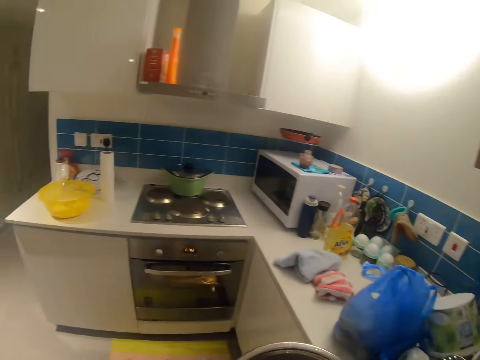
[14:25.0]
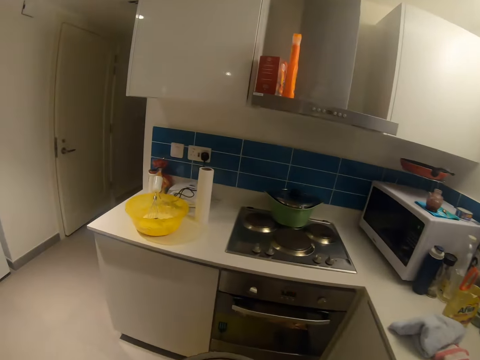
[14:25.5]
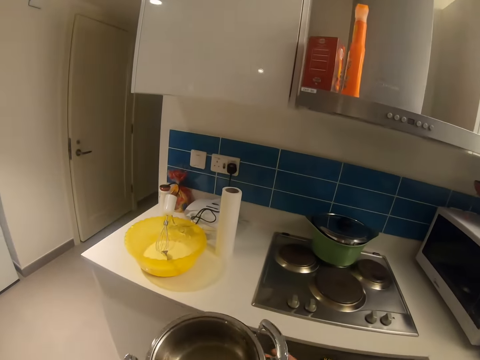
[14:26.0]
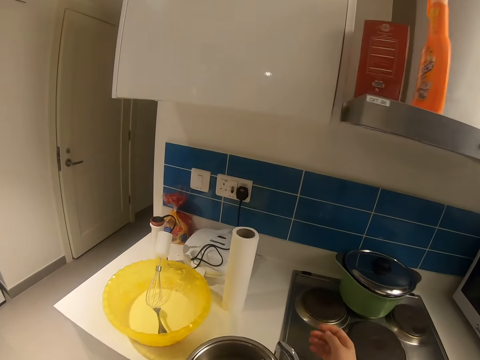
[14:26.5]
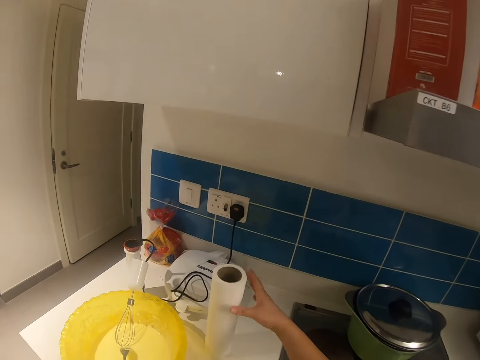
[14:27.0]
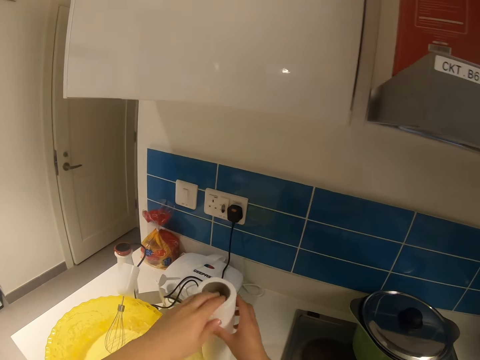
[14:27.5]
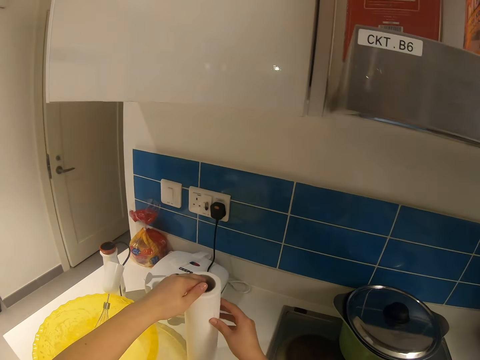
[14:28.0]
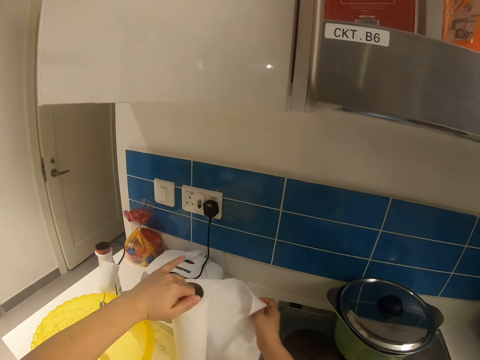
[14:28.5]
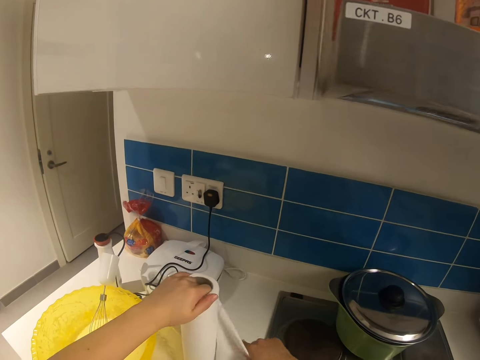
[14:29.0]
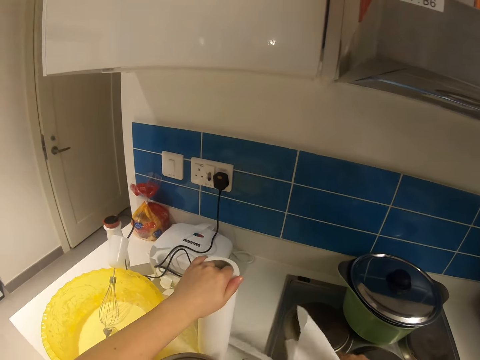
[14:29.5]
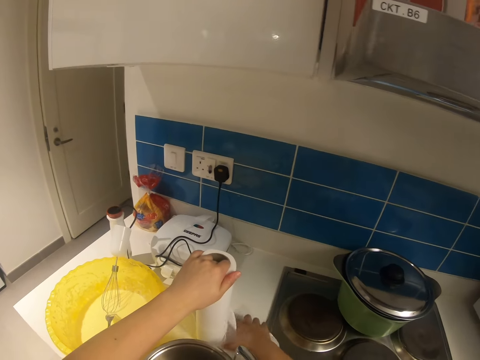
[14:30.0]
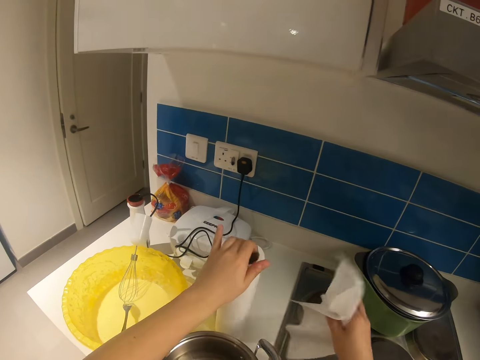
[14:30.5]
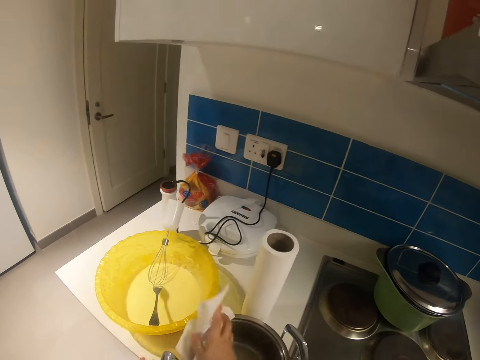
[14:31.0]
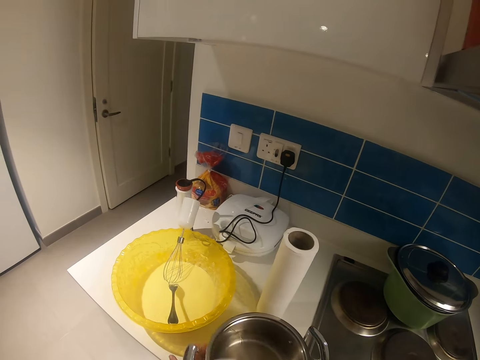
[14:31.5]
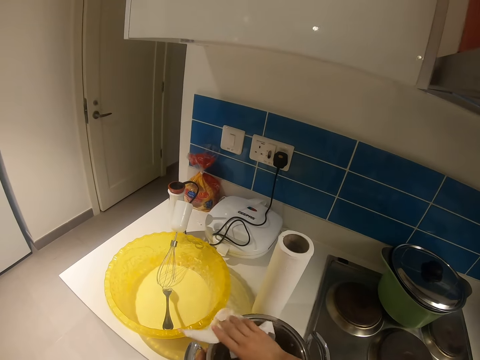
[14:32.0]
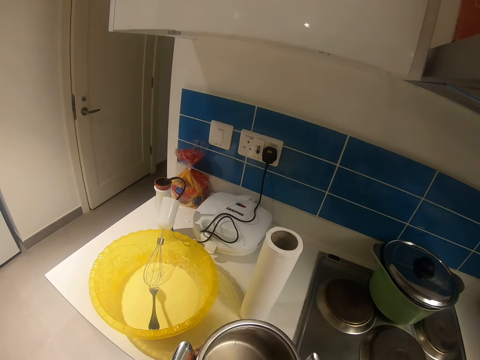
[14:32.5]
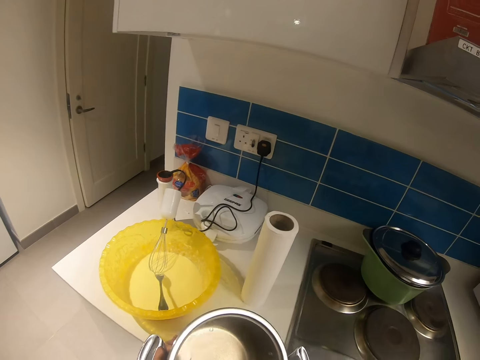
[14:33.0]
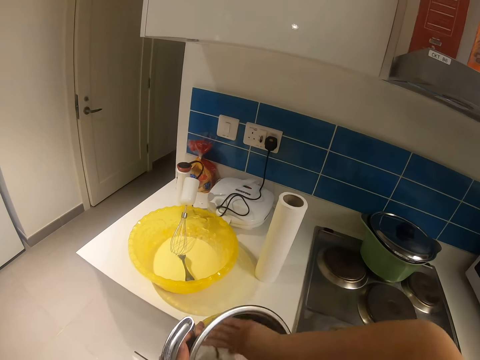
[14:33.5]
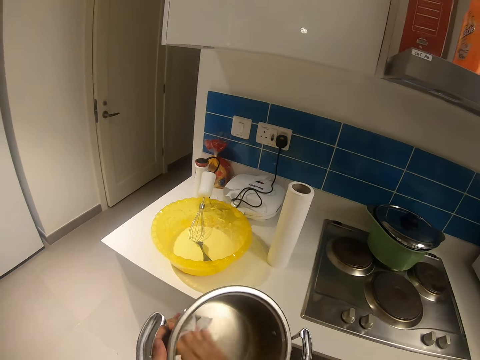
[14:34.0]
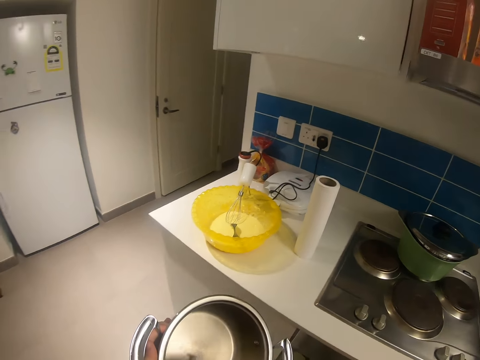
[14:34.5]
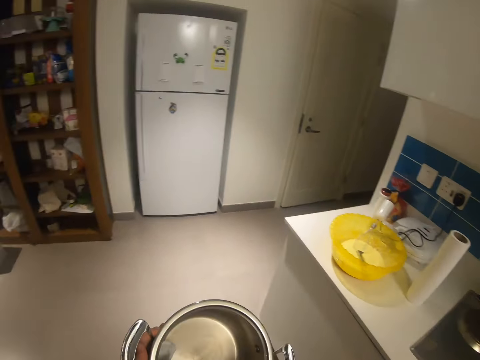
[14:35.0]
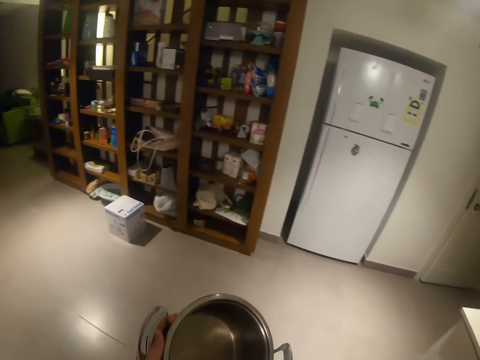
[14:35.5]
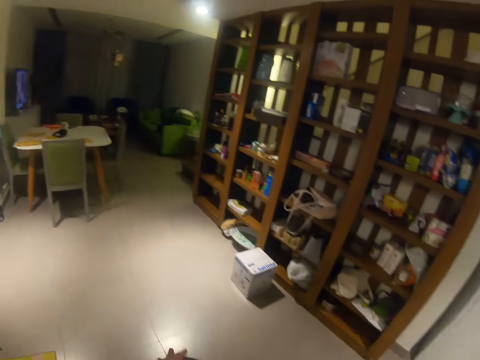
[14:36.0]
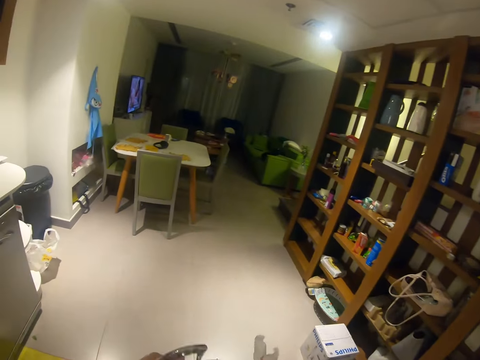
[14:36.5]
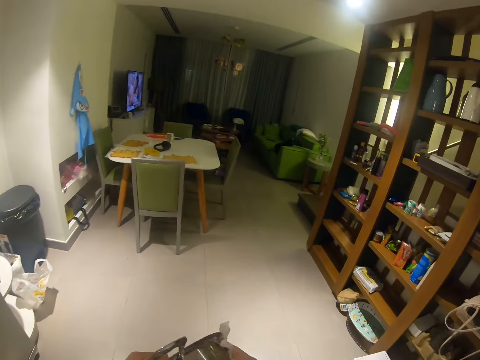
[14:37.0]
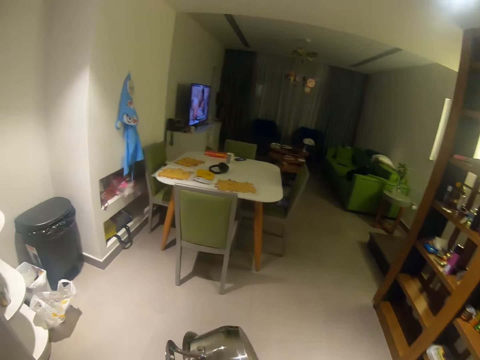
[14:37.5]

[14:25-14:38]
The camera wearer walks in the kitchen. They drop the cooking pot and swing their hand. They hold a serviette or tissue. They unroll the tissue with both hands. They cut the tissue with both hands. They clean the pot with the tissue with their right hand. They walk in the kitchen. They transfer the pot to another table.

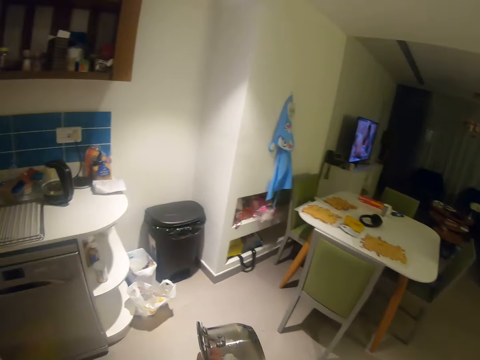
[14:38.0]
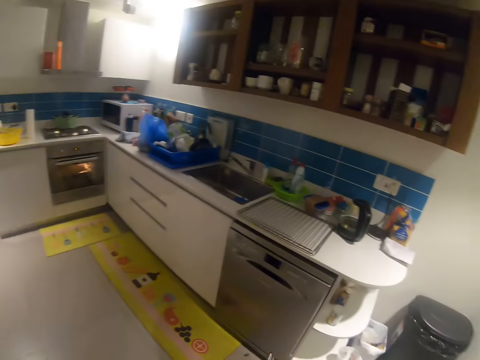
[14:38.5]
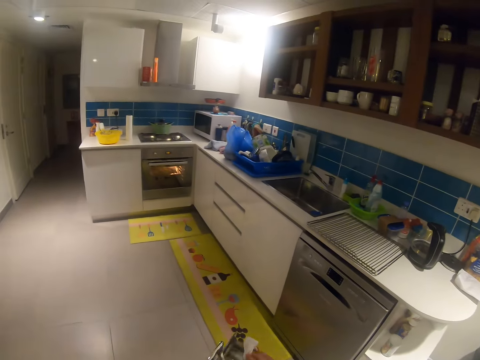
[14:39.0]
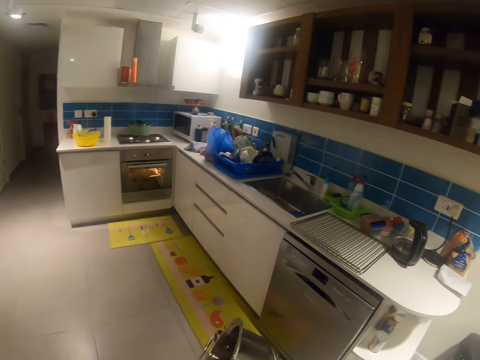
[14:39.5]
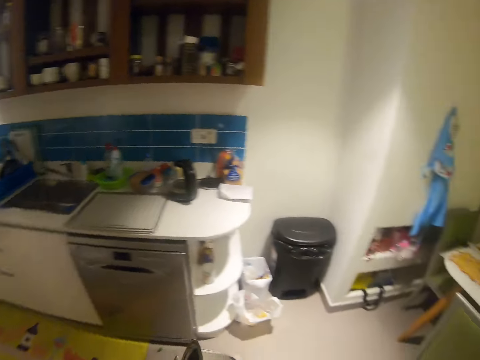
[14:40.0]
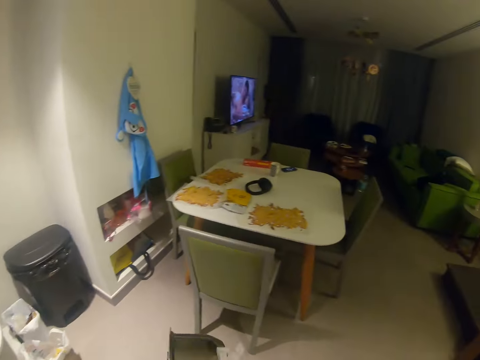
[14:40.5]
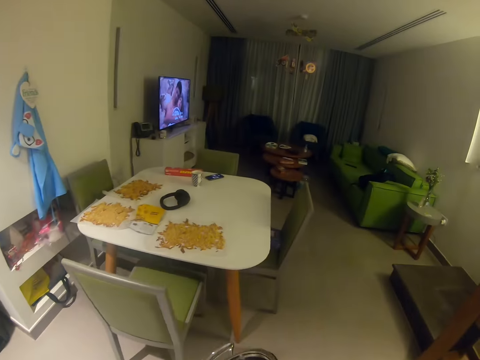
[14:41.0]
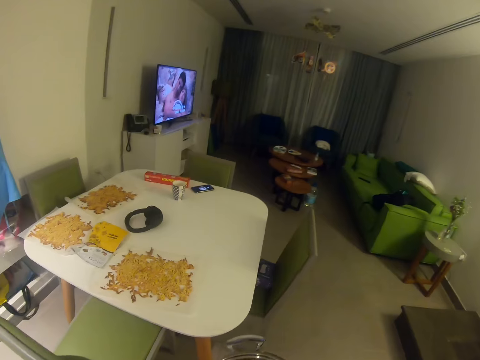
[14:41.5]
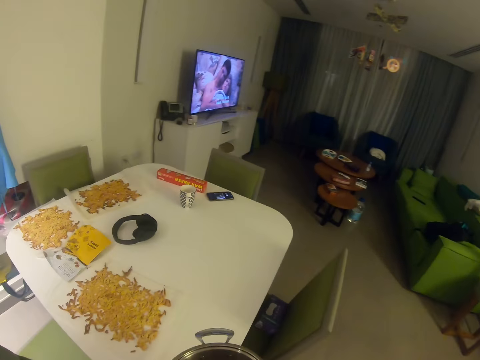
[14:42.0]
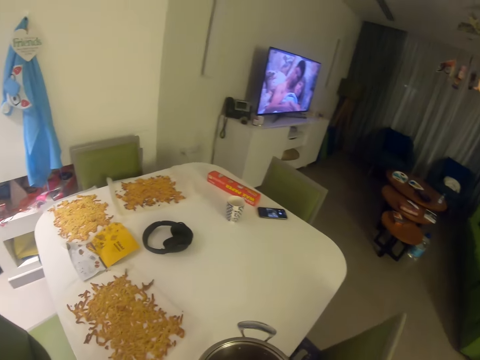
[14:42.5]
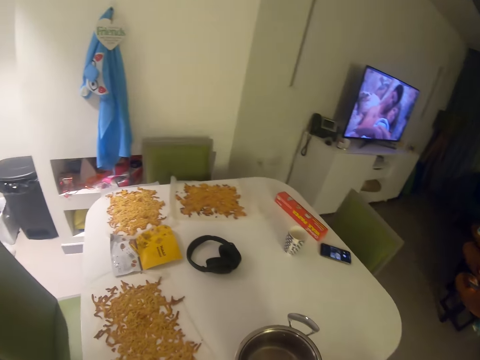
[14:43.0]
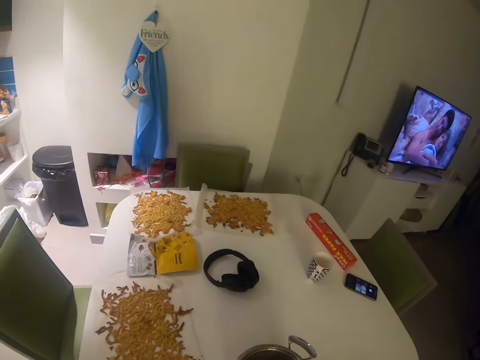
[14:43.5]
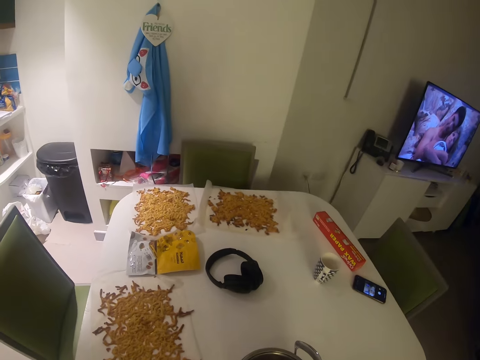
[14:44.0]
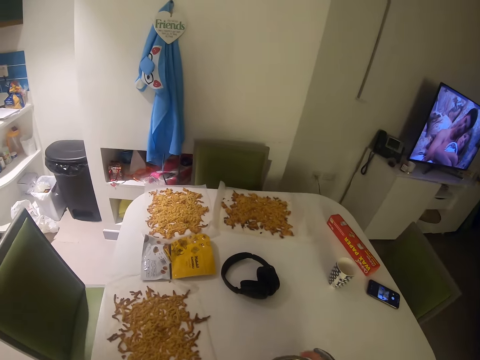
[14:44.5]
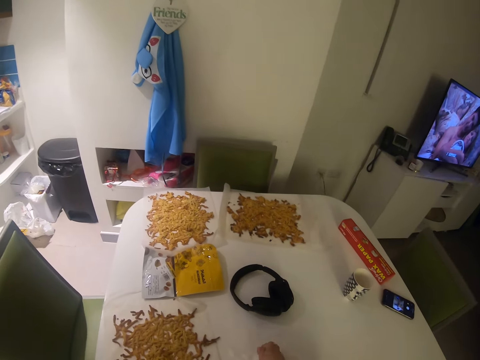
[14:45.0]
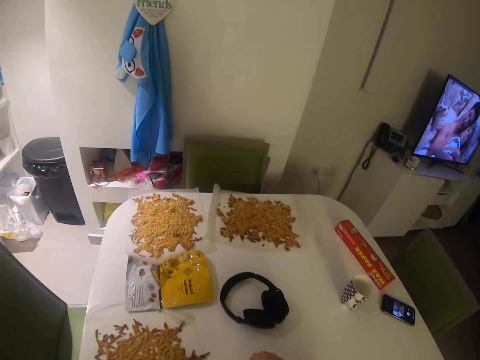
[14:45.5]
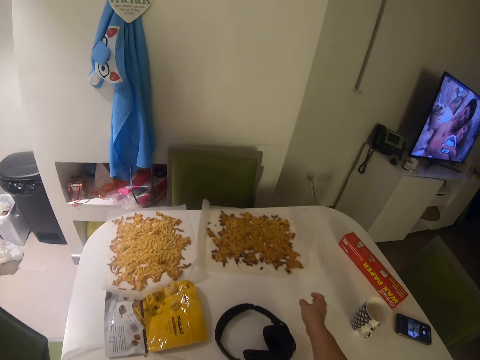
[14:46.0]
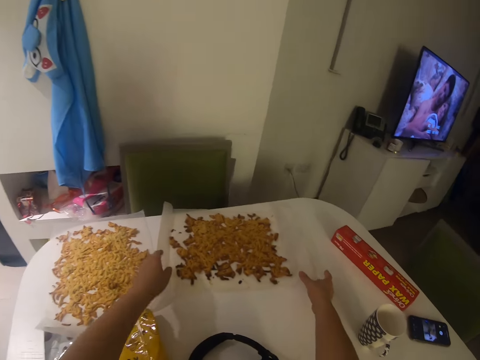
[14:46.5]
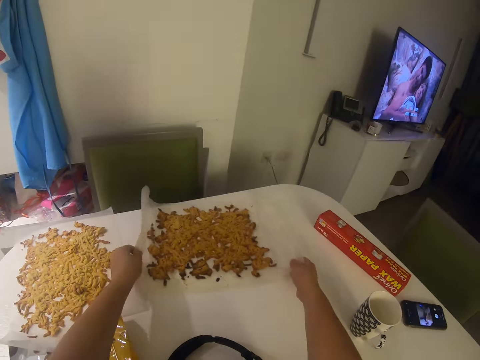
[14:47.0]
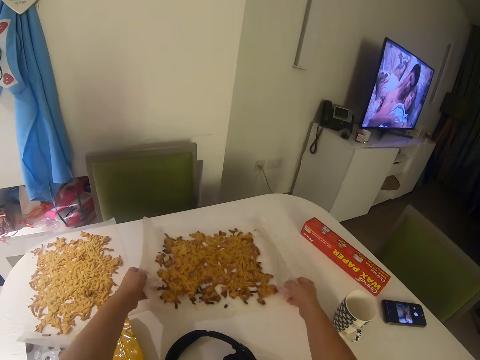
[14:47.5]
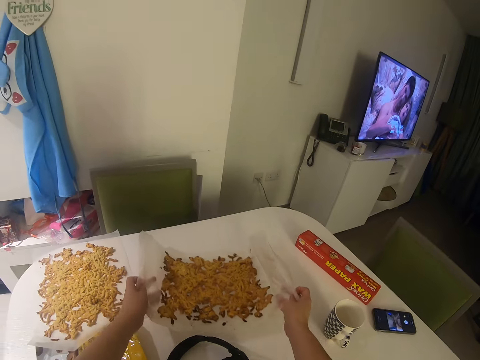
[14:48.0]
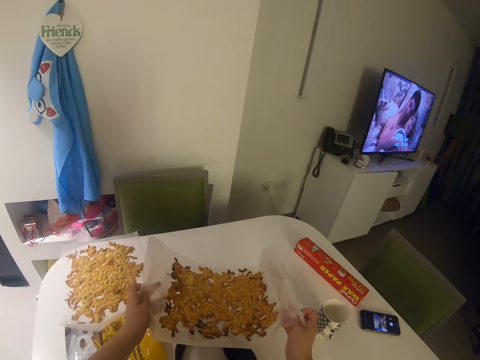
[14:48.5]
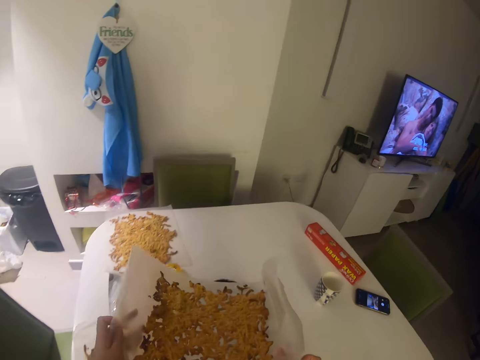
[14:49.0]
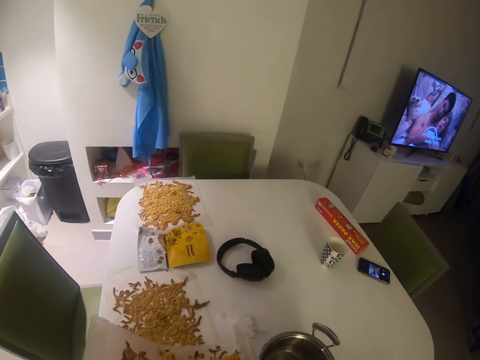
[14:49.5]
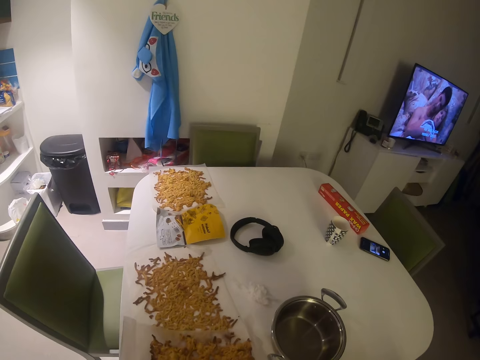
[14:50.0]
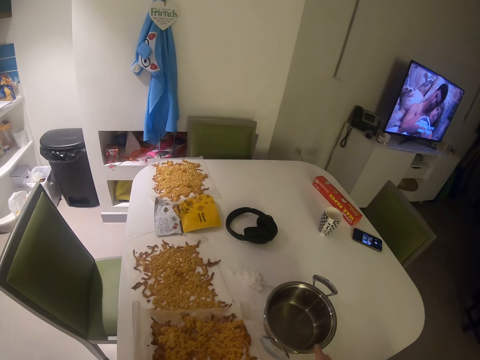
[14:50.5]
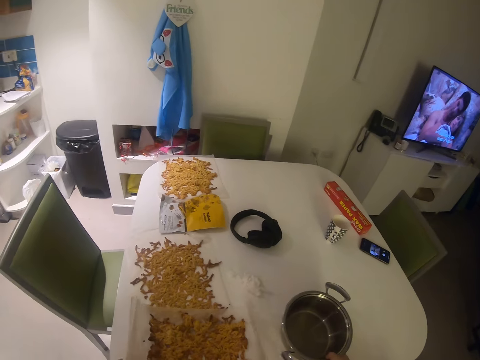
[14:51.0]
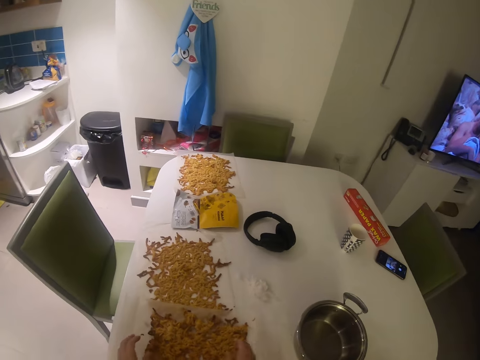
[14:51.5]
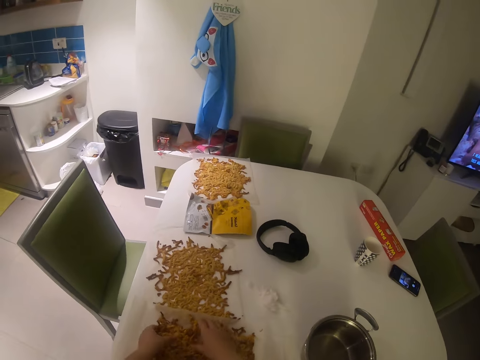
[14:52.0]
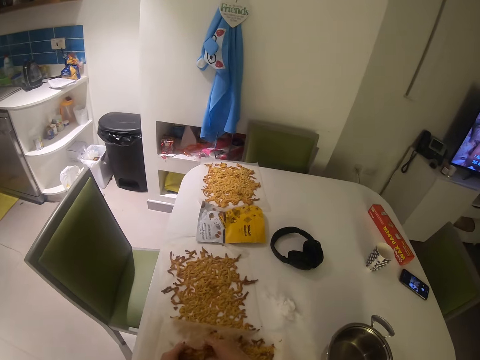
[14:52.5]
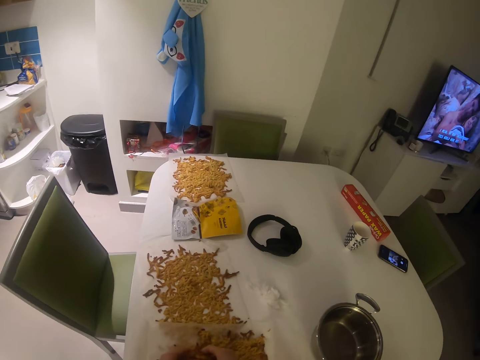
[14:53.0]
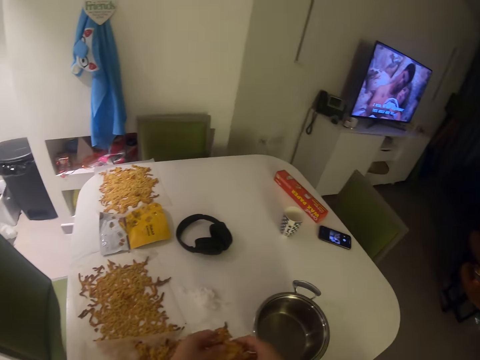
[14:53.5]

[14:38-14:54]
The camera wearer stares at the oven. He walks in the kitchen. He drops the pot on the dining table with both hands. He stares at something. He drops the tissue on the table with his right hand. He swings his hand. He pulls the paper that is holding something. He carries a portion of a food item on a nylon with both hands. He drops the paper on the dining table. He places the food item close to the pot on the table with both hands. He picks up something. He swings his hand. He transfers the food item on the nylon to the pot with both hands.
